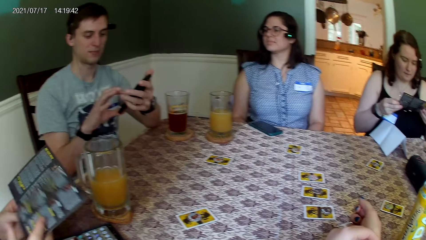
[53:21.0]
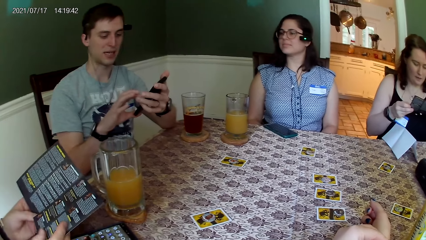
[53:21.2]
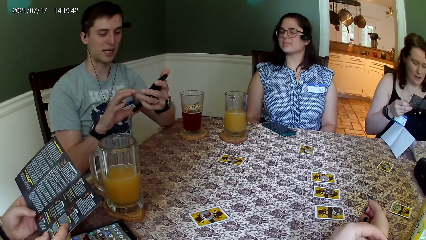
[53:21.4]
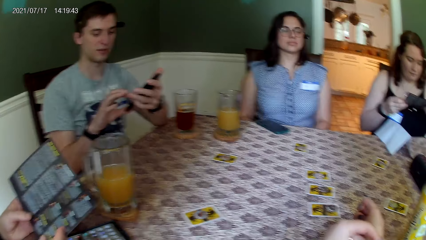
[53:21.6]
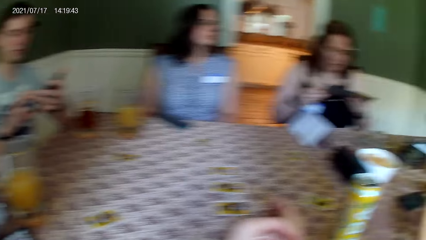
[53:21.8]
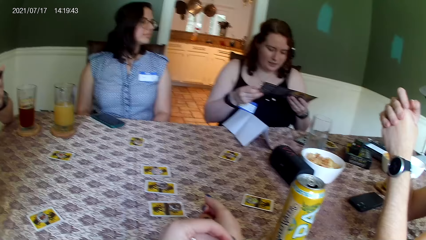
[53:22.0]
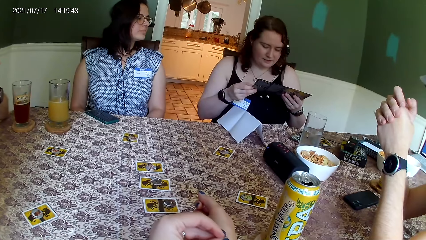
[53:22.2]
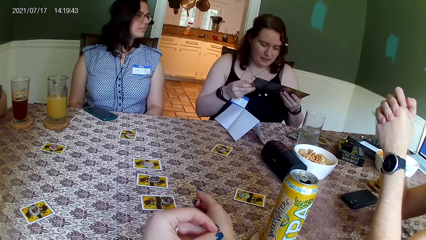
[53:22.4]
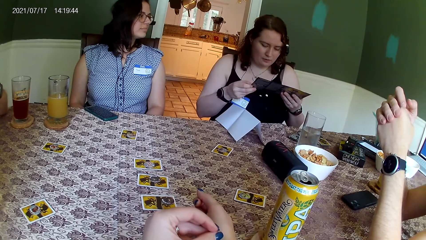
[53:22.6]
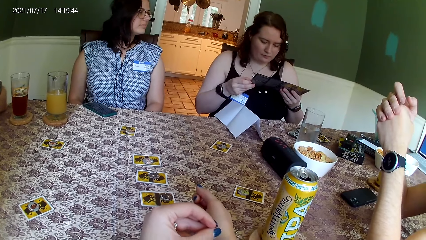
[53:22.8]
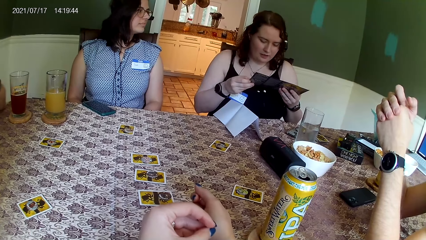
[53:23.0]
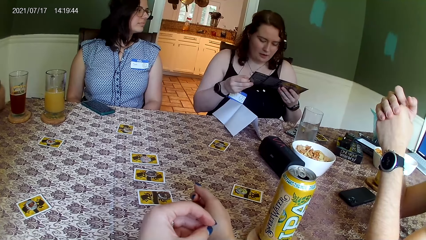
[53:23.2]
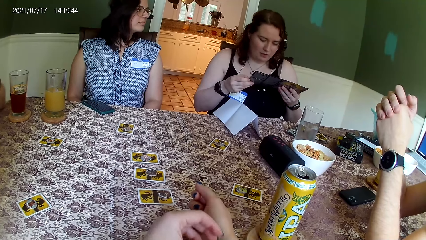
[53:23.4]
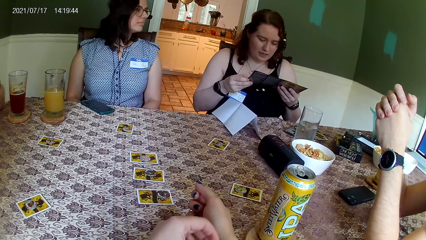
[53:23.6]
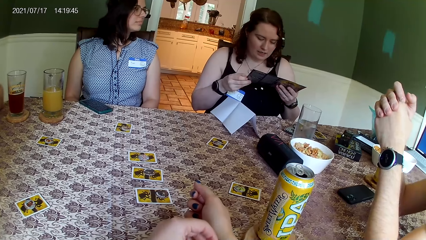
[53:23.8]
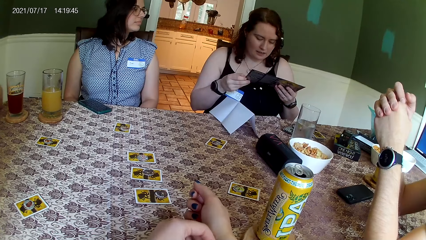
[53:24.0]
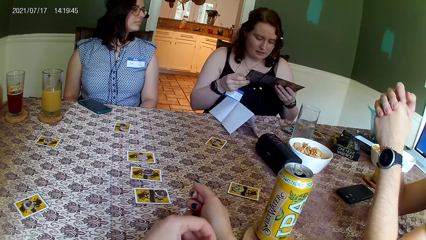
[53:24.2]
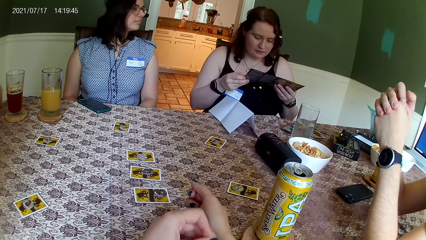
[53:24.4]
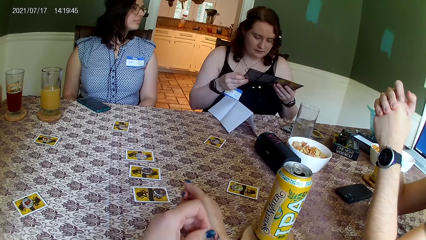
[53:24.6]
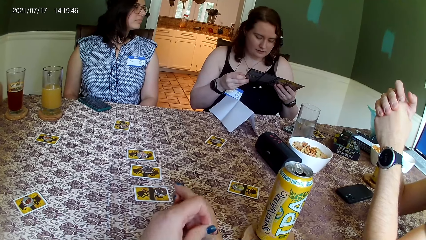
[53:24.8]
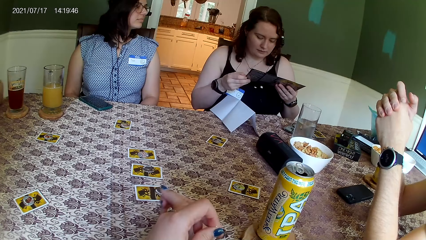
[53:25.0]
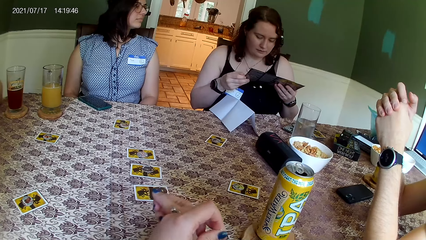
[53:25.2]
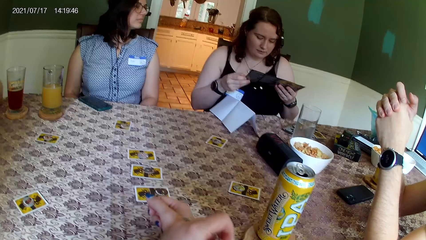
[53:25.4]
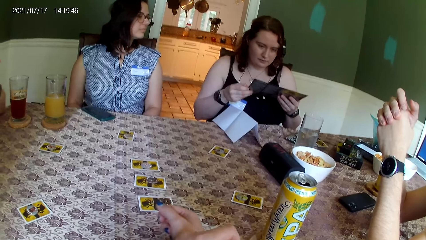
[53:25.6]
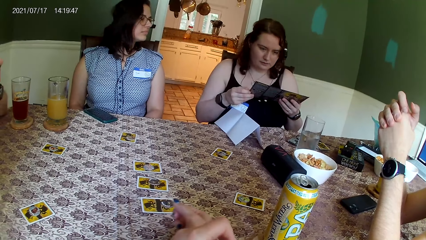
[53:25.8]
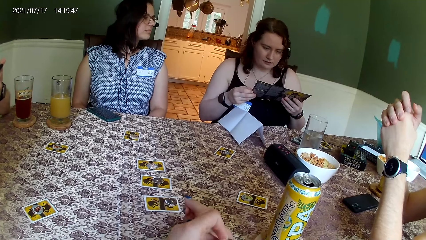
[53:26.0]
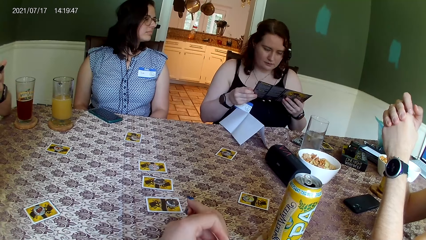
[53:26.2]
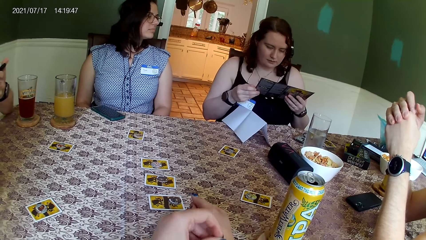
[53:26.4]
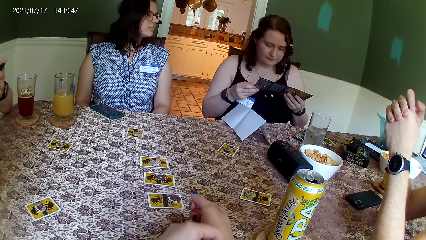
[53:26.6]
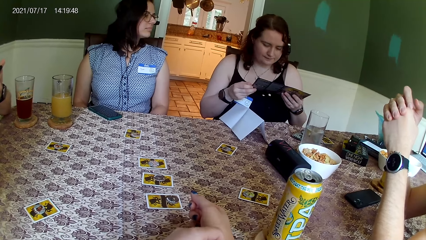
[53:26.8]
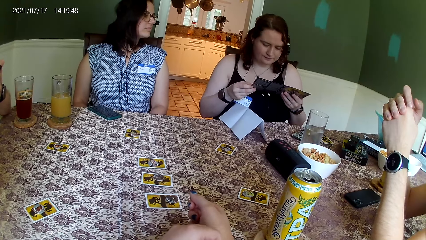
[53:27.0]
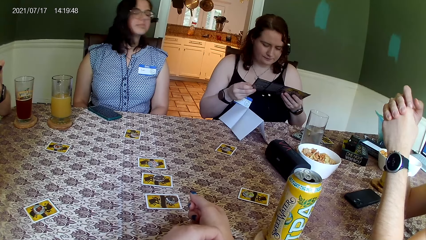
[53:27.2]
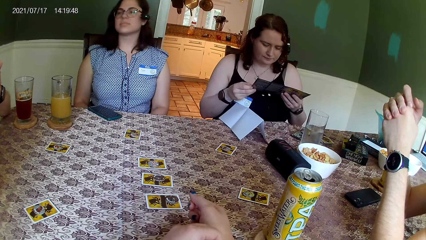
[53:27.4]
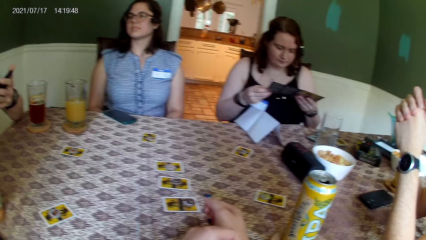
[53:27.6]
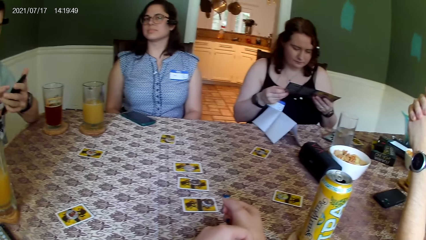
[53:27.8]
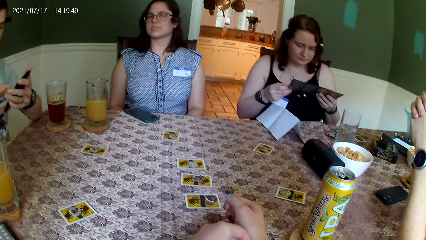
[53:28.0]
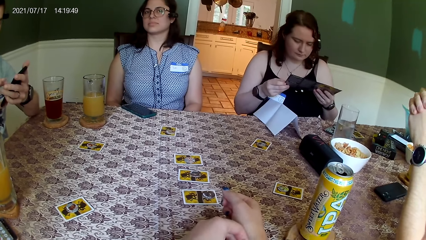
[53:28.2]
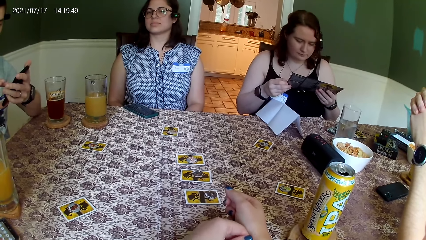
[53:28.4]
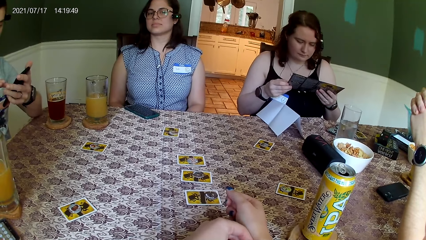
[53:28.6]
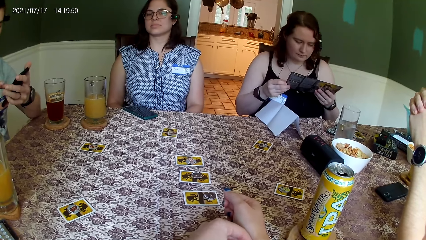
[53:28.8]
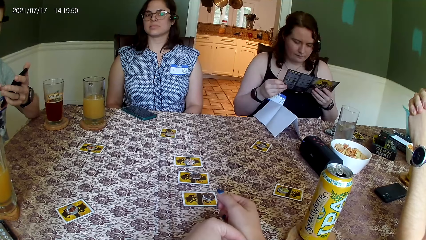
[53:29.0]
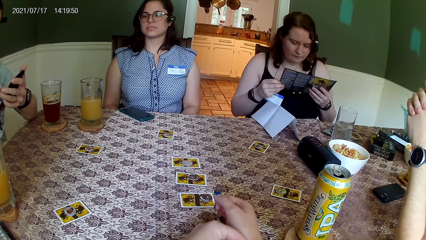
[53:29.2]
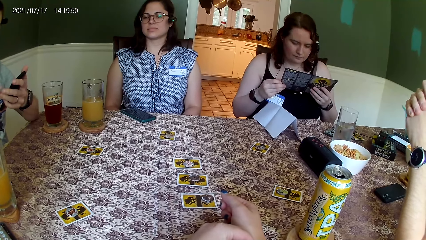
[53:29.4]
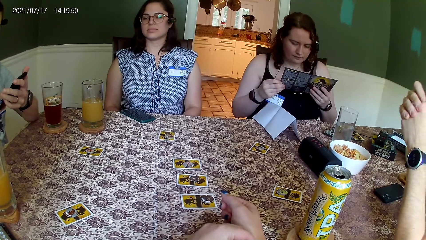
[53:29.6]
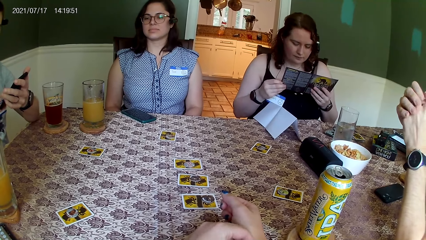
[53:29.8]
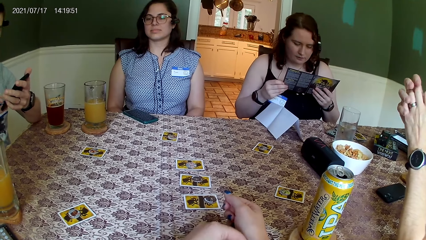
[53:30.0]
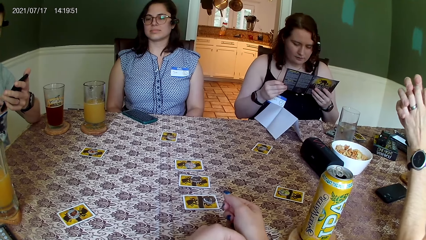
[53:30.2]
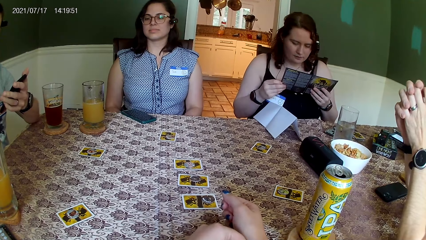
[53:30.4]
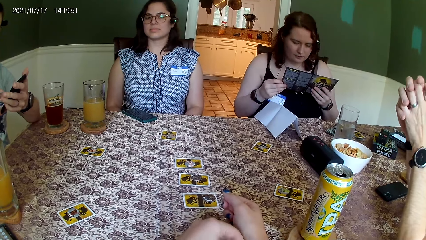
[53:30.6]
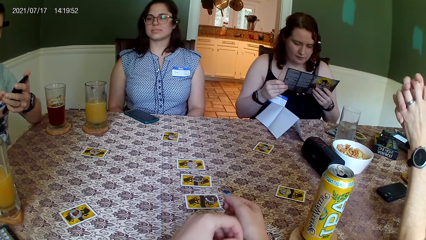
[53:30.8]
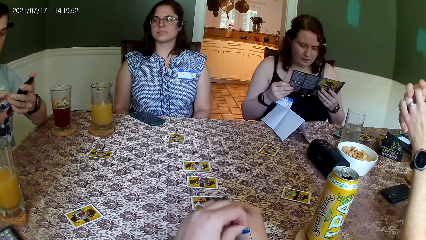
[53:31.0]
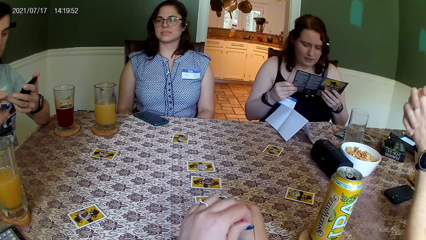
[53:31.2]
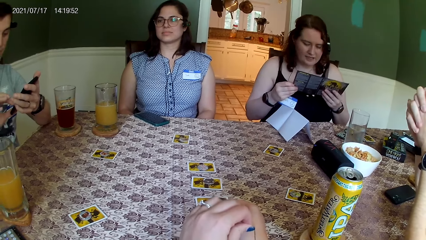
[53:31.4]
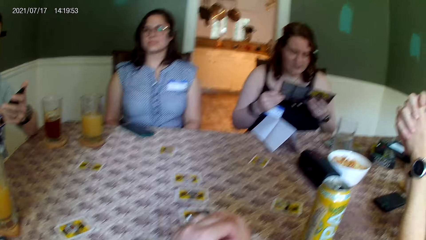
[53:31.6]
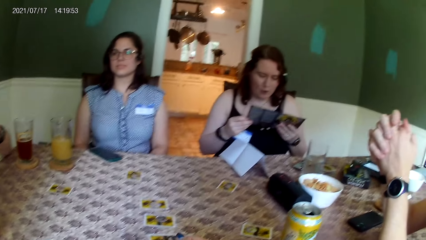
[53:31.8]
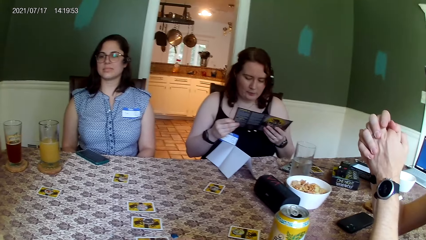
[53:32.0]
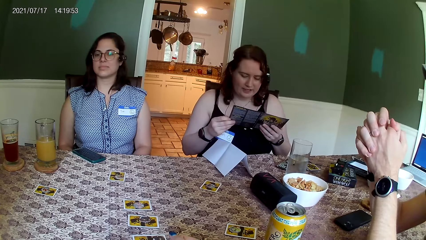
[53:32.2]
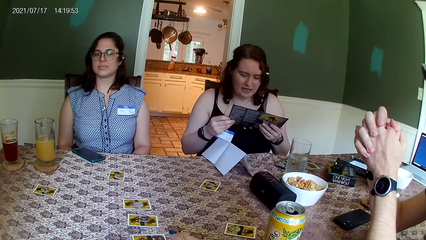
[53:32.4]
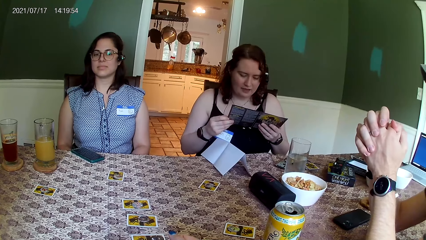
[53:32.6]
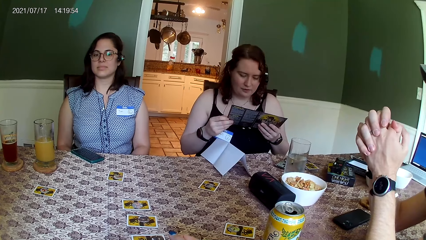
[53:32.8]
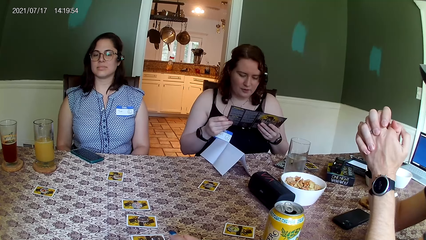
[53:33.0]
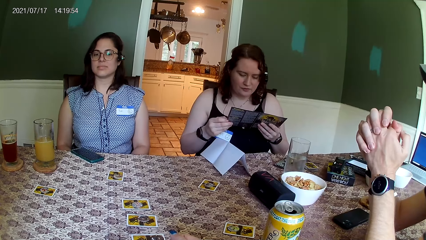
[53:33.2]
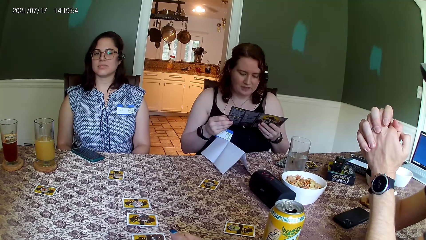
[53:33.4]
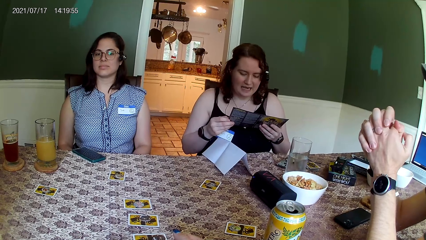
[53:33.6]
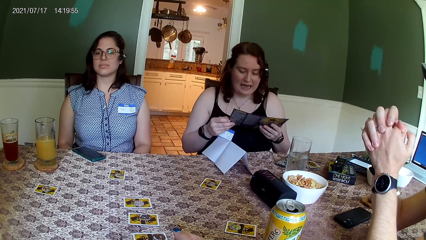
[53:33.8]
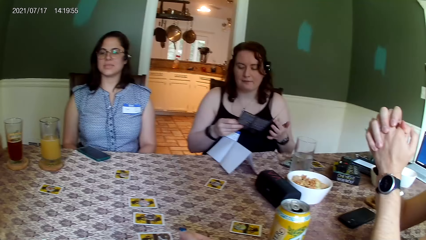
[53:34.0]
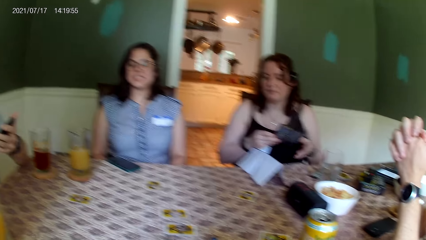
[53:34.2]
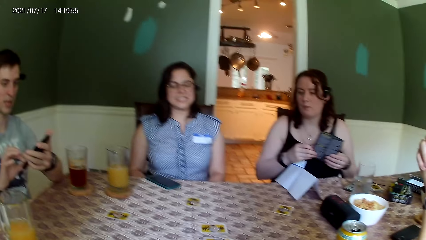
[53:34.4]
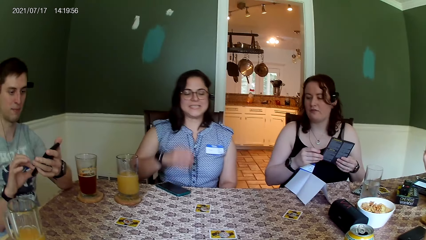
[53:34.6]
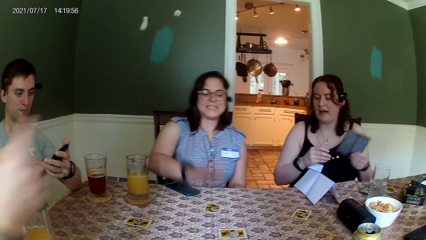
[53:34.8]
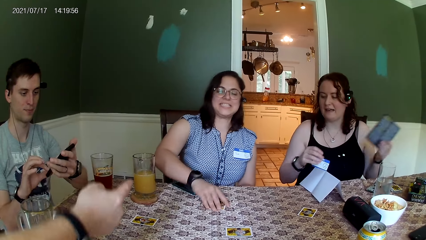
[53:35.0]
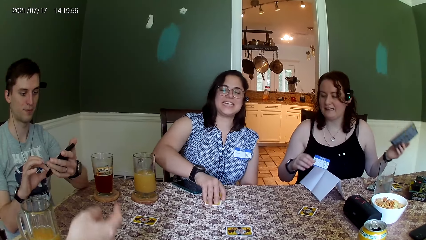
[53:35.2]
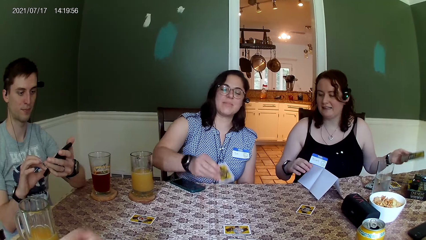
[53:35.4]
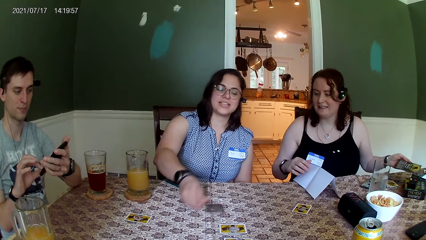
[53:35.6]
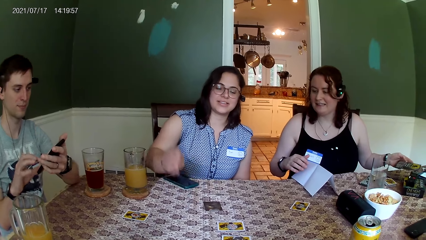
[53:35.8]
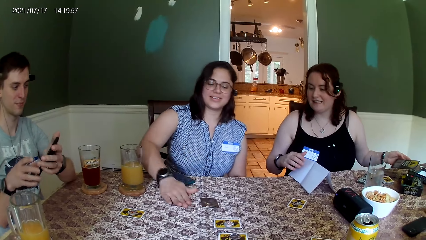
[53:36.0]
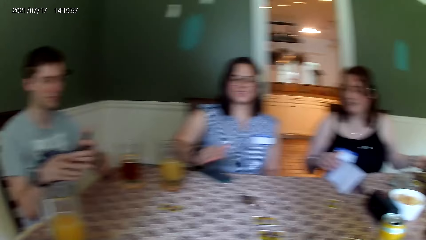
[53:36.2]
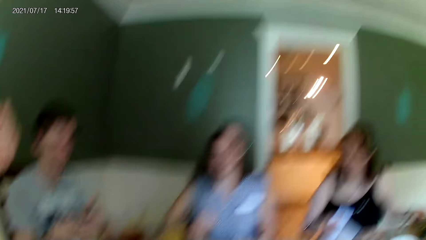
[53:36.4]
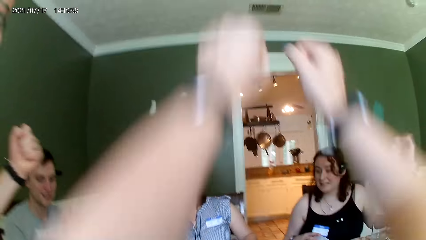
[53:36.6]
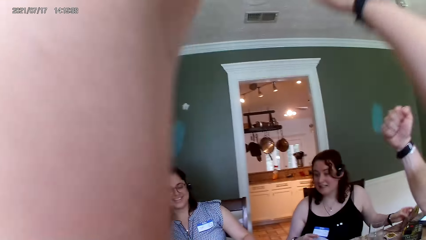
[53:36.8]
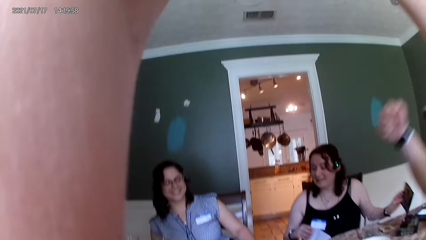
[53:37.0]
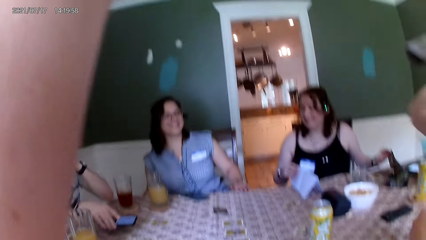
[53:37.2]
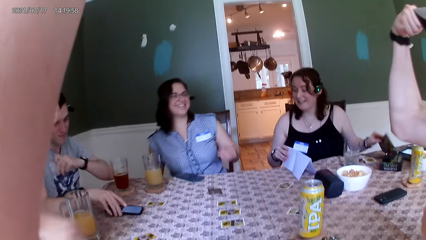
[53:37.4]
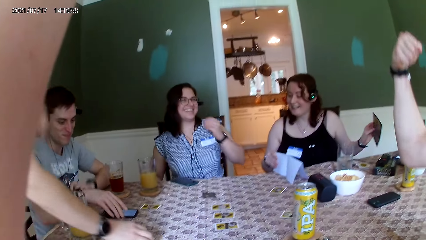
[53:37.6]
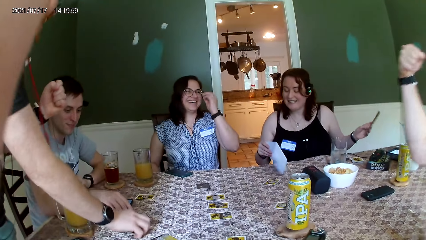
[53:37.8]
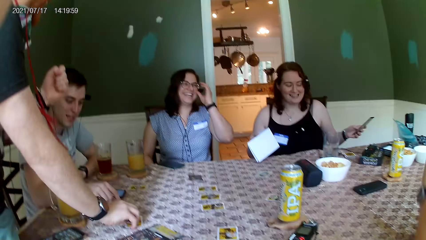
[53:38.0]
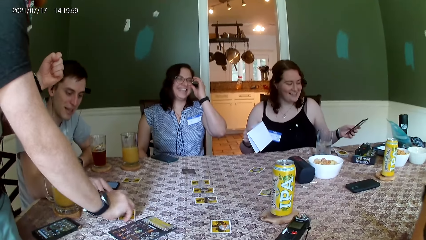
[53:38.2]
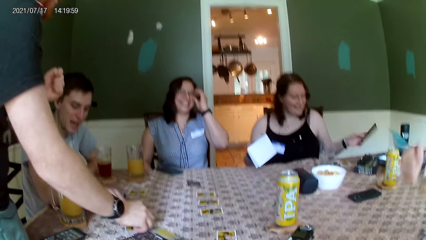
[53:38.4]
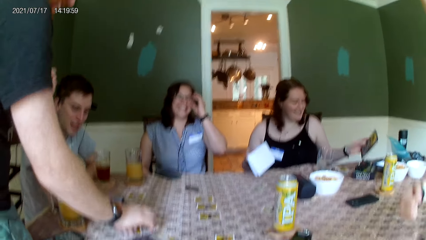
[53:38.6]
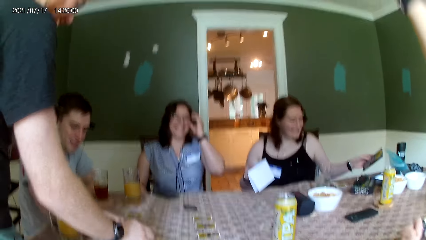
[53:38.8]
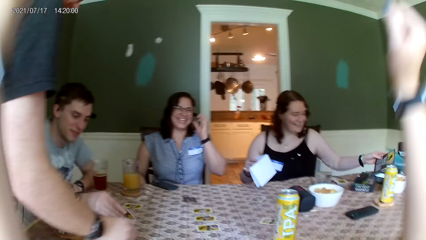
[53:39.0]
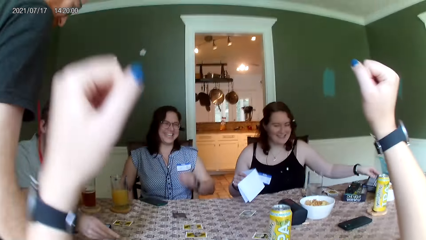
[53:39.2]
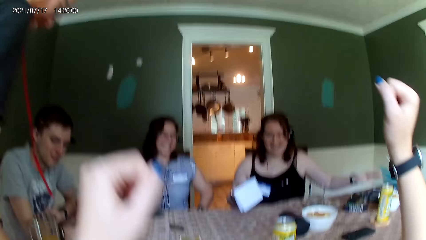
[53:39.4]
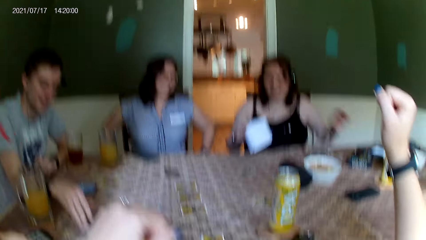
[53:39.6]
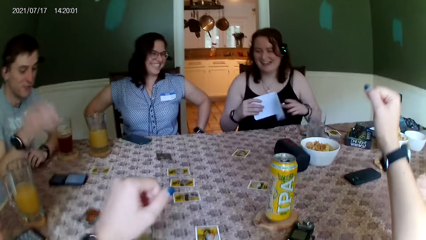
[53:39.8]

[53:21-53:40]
A woman reads out the content of the leaflet in her hands. The woman places the leaflet on the table with her left hand.
